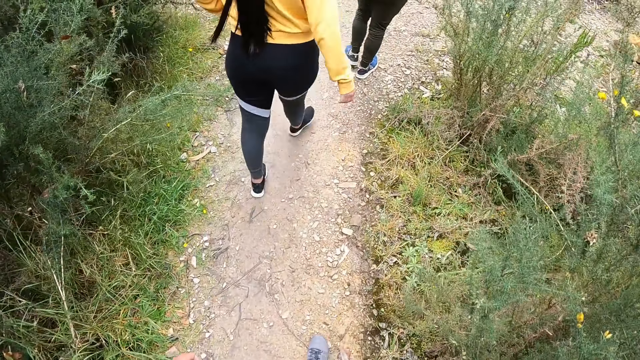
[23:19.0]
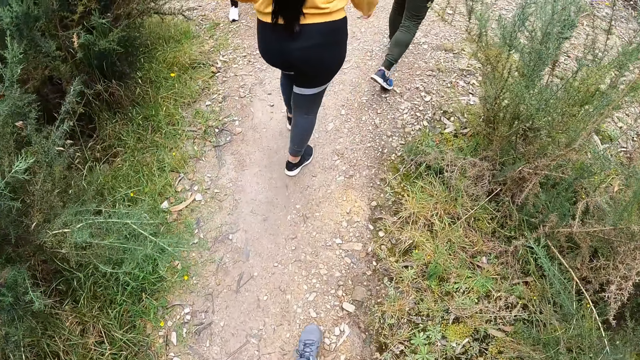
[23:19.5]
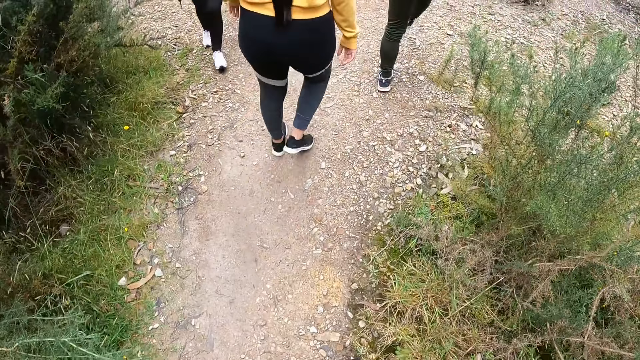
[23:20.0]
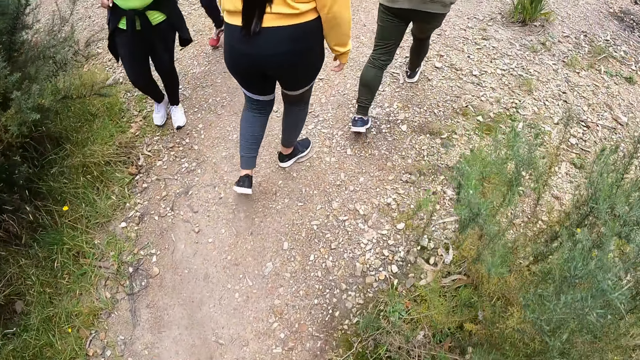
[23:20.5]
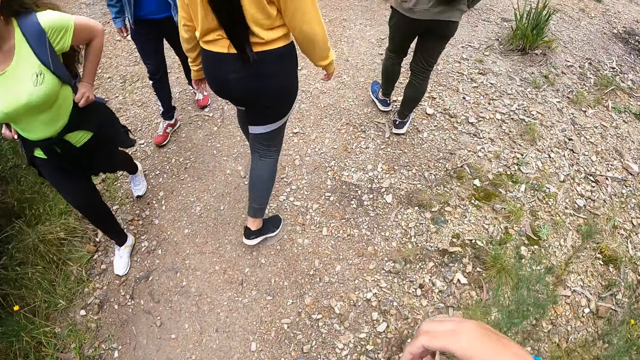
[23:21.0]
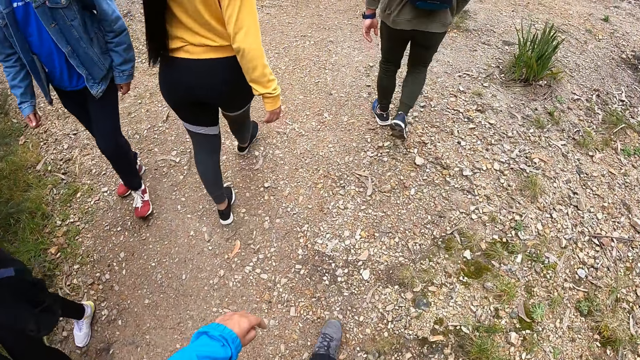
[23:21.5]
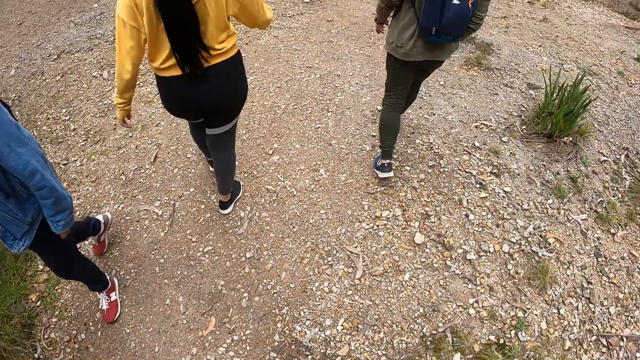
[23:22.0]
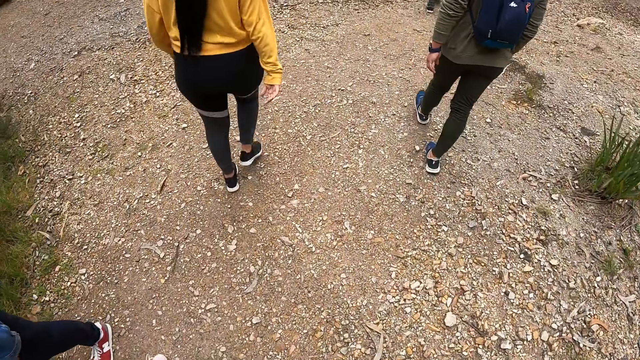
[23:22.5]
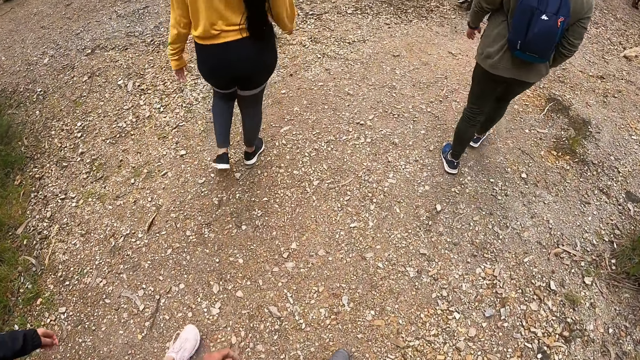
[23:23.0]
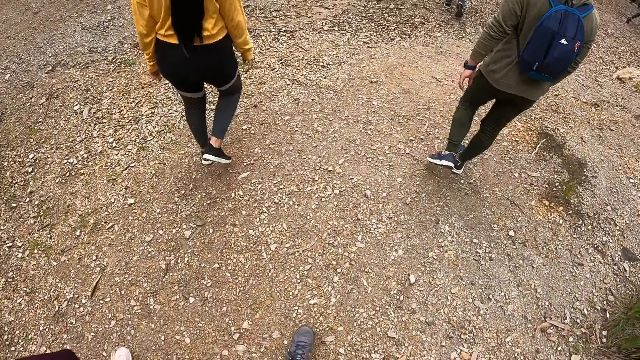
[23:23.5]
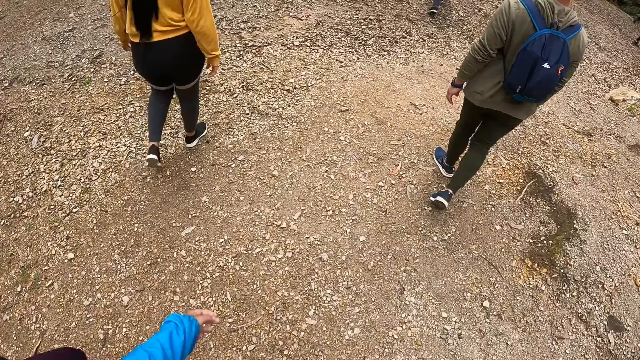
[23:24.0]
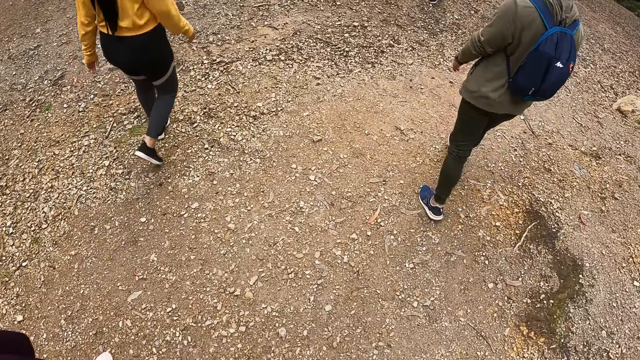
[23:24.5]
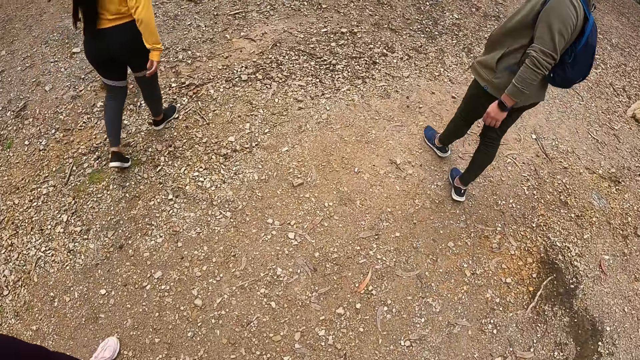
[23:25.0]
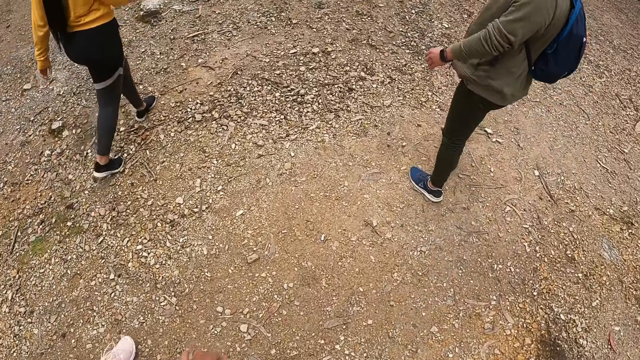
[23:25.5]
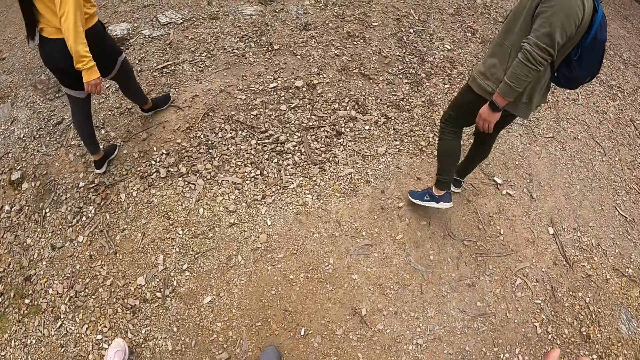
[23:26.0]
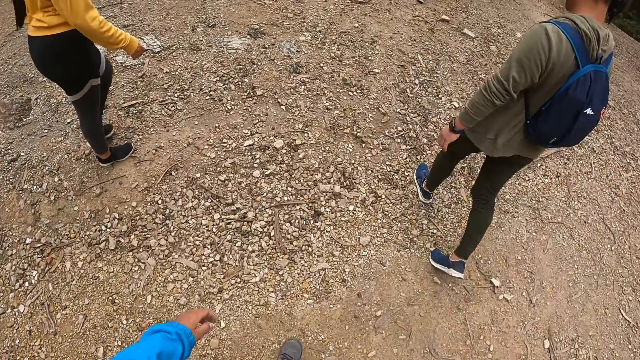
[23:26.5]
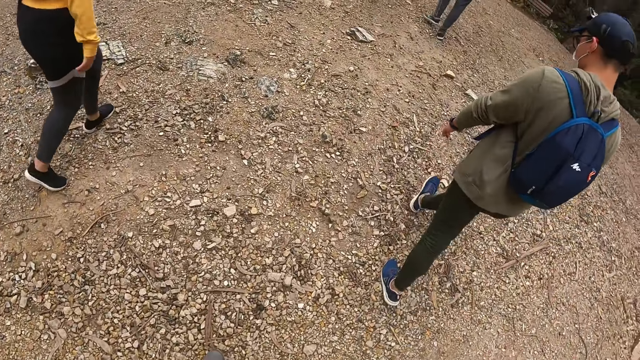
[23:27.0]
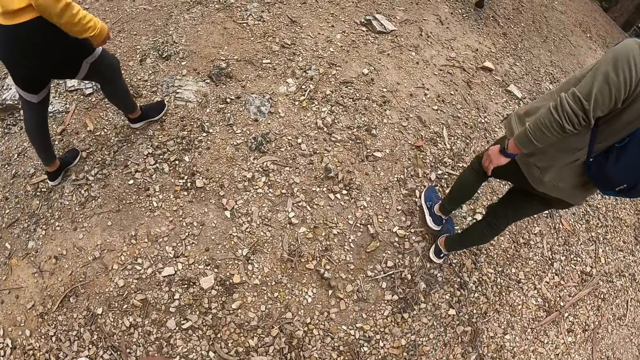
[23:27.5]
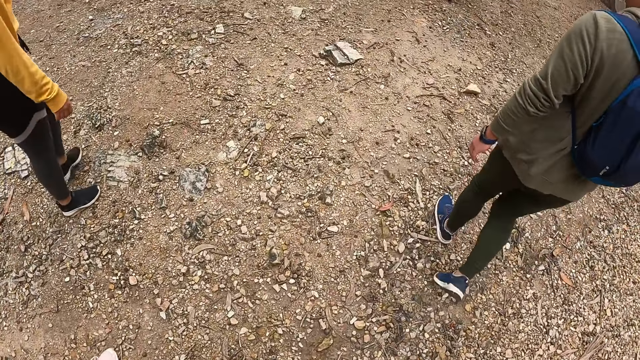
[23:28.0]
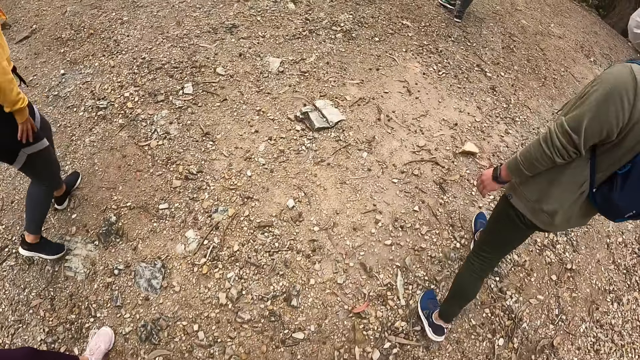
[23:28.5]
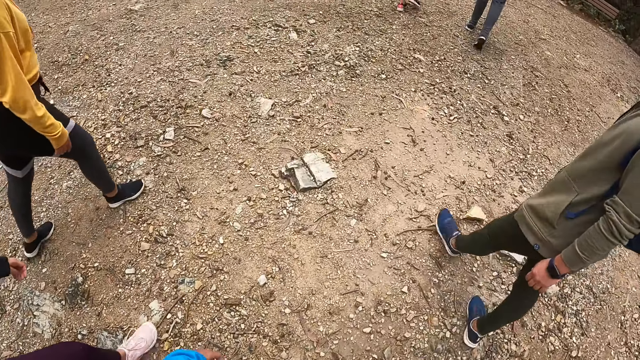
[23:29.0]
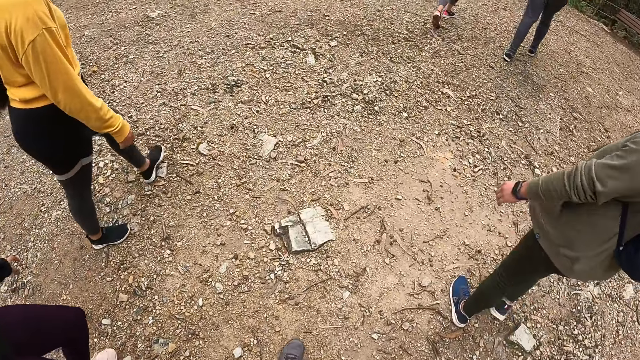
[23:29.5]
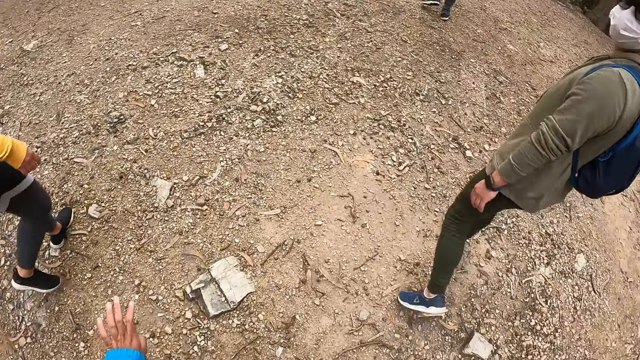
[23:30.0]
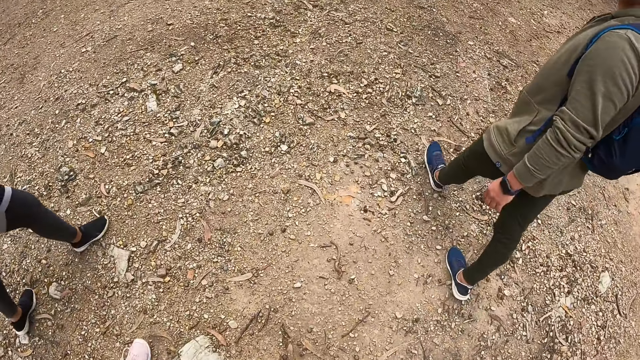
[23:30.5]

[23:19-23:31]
The camera wearer raises the left hand. They raise the right hand. They raise the left hand. They walk around. They raise the left hand. They raise the left hand again. They walk around. They sway the left hand. They sway the right hand. They walk around.

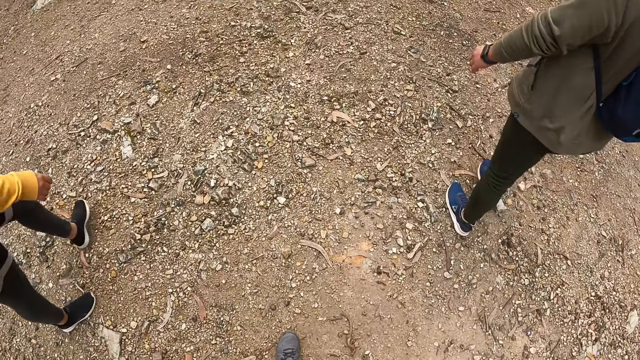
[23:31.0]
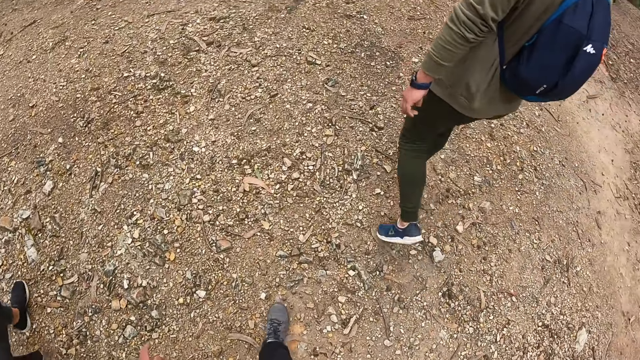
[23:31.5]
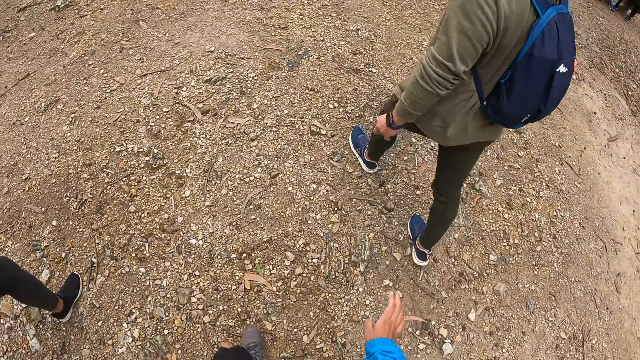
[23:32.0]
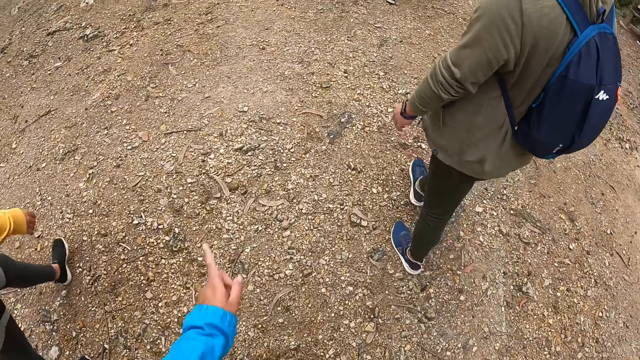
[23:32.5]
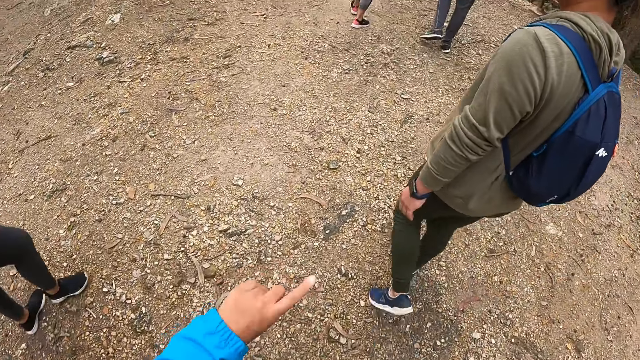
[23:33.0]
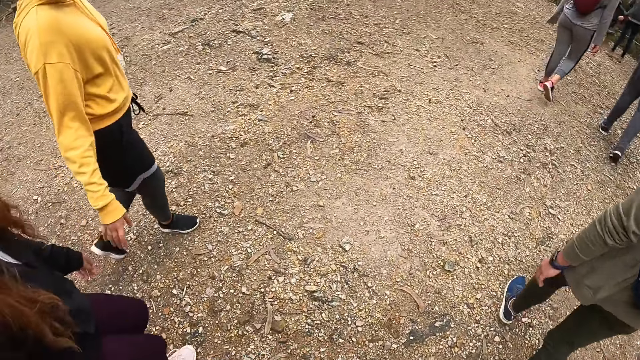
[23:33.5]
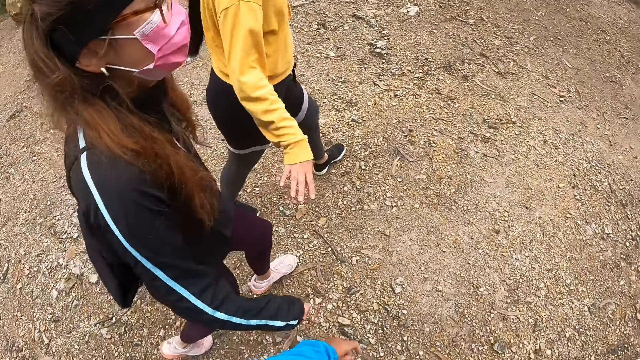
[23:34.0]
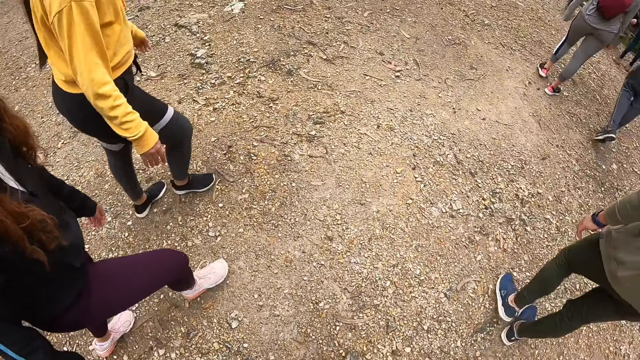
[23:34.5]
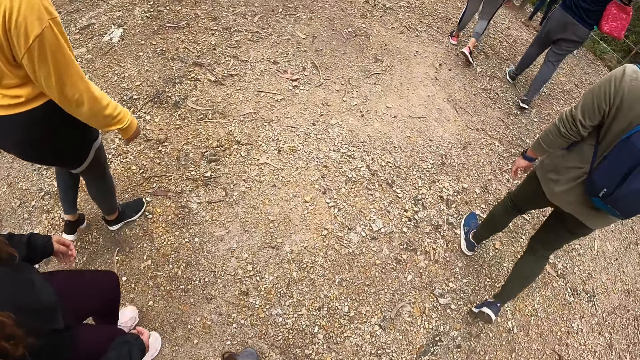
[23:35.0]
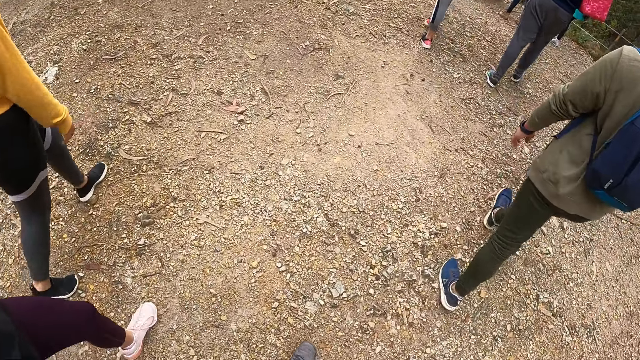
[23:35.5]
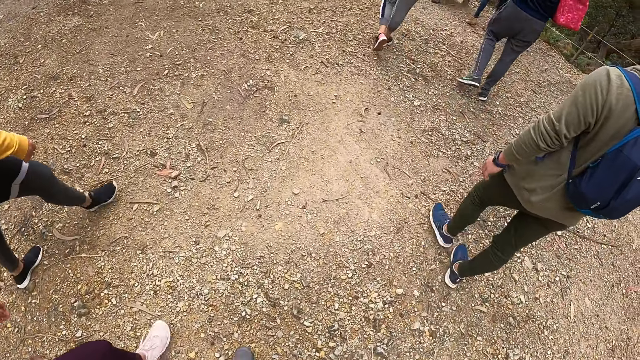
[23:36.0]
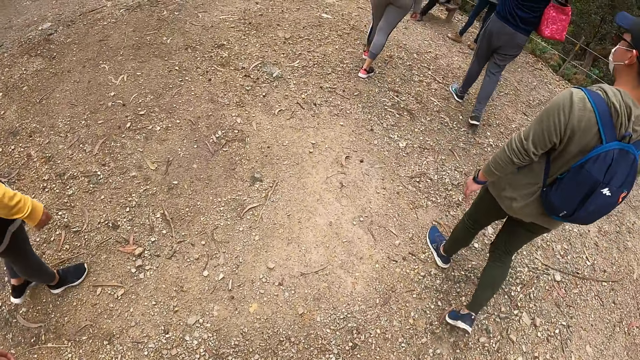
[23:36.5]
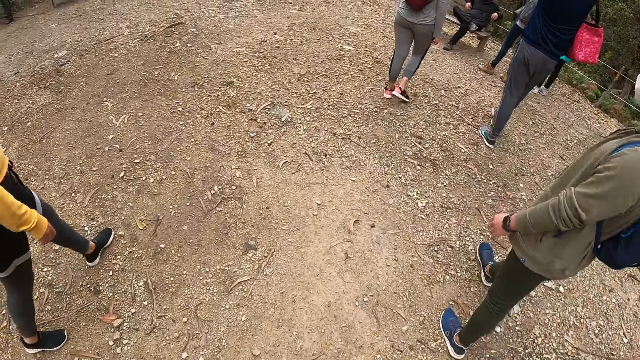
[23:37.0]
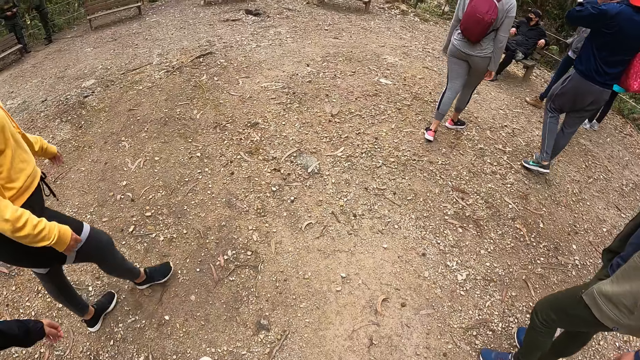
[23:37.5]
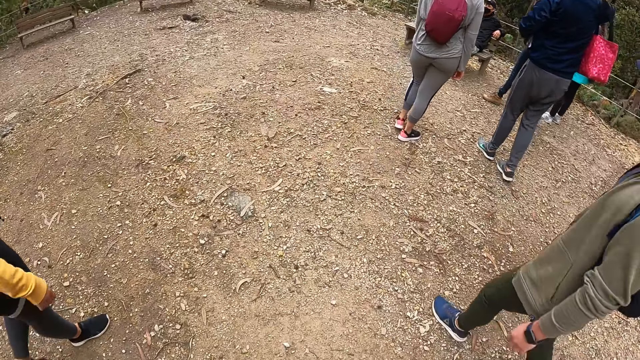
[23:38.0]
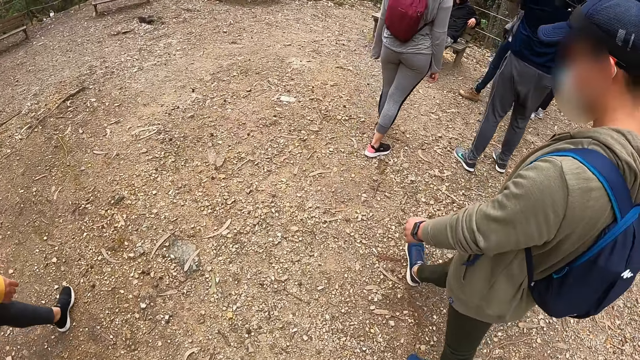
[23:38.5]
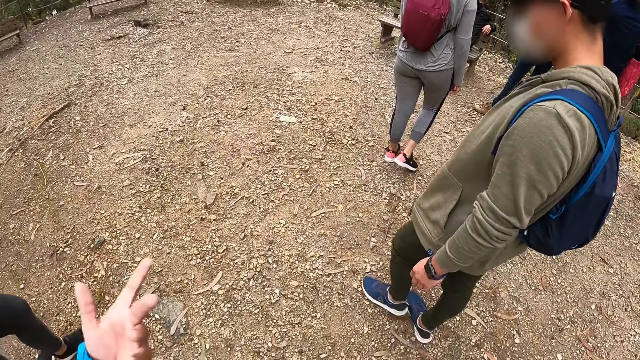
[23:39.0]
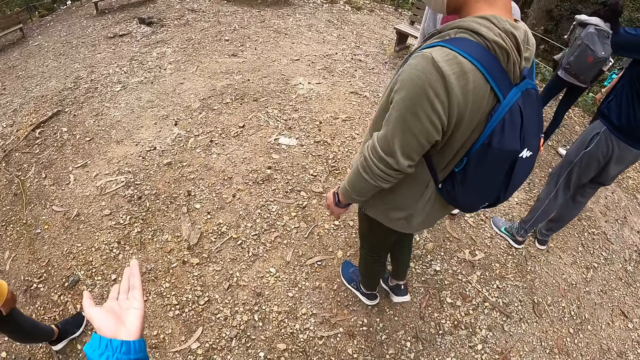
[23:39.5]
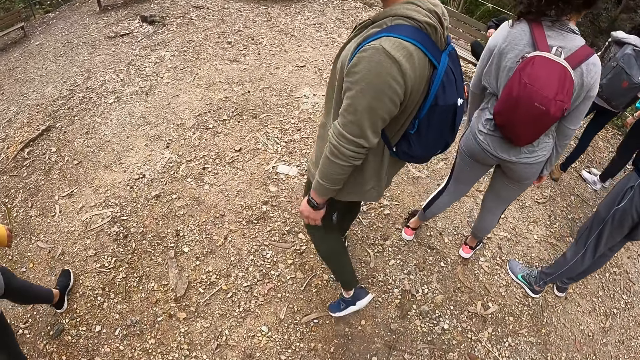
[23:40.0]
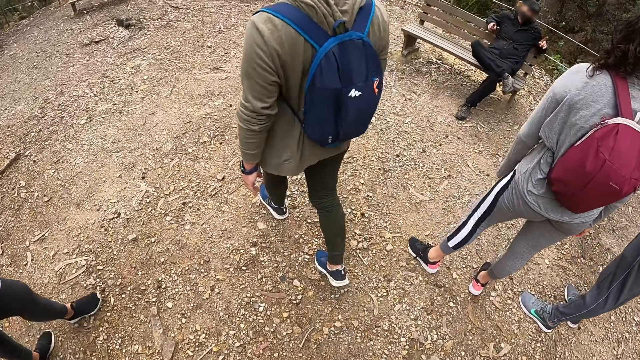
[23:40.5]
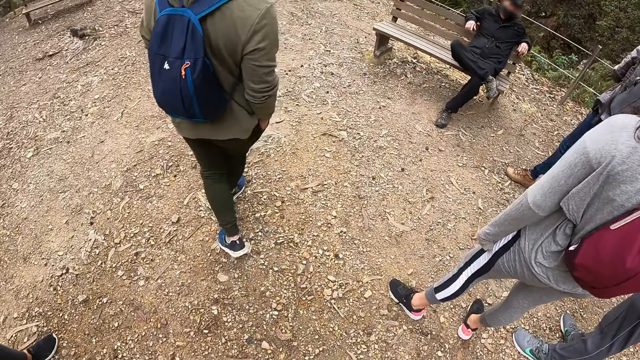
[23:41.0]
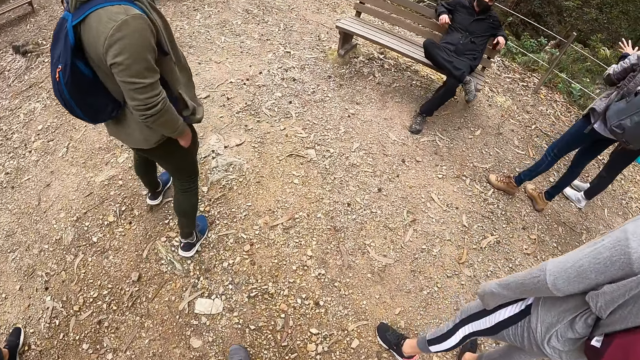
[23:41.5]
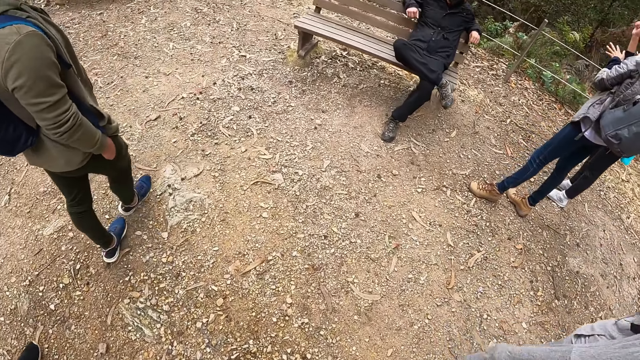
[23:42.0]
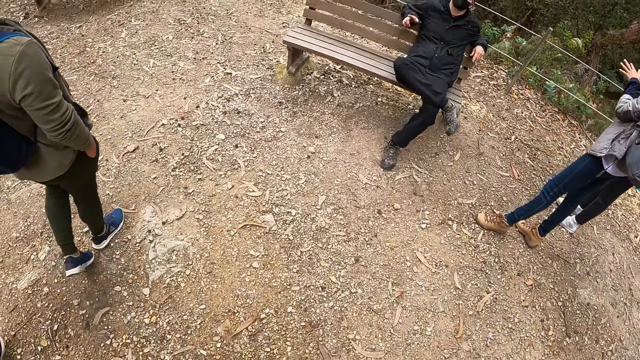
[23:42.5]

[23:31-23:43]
The camera wearer points with the left hand. They interact with a woman, another woman and a man. They look around. They walk around. They sway the left hand. They walk around.
